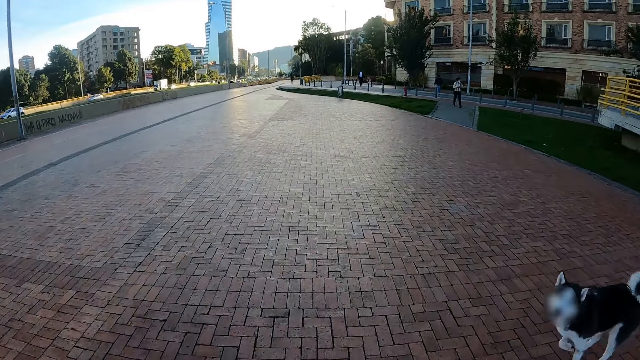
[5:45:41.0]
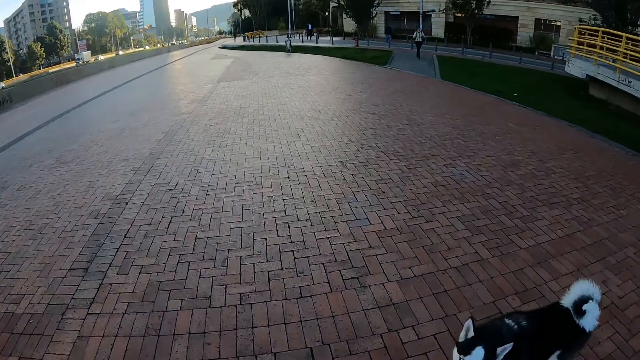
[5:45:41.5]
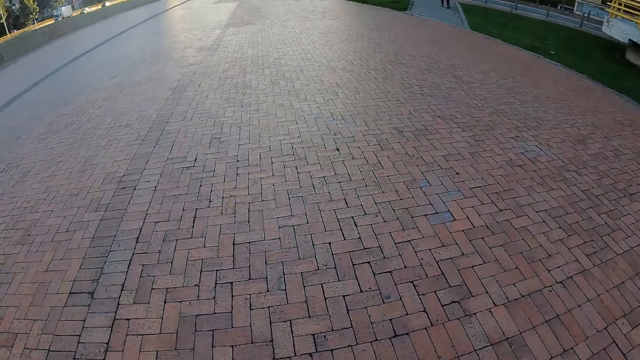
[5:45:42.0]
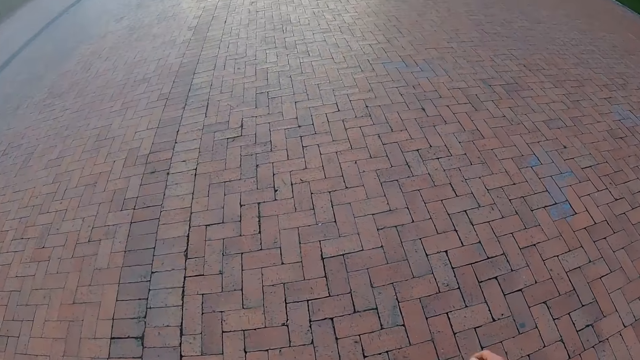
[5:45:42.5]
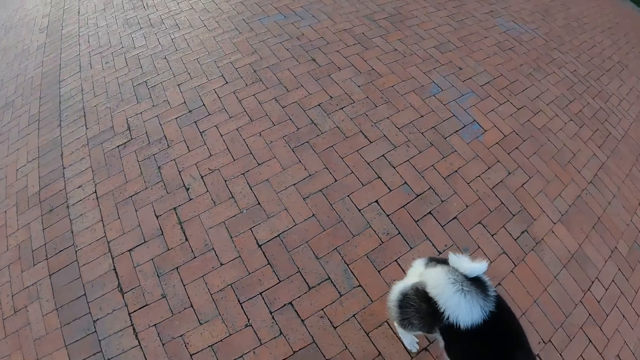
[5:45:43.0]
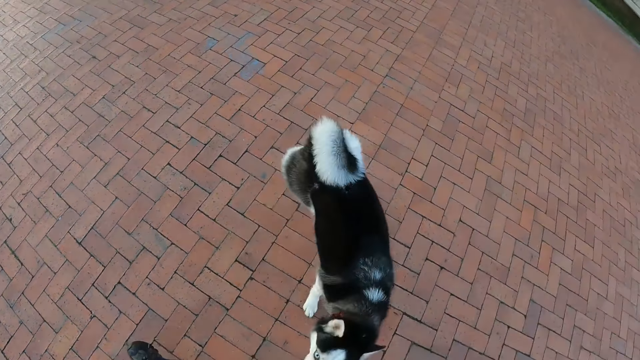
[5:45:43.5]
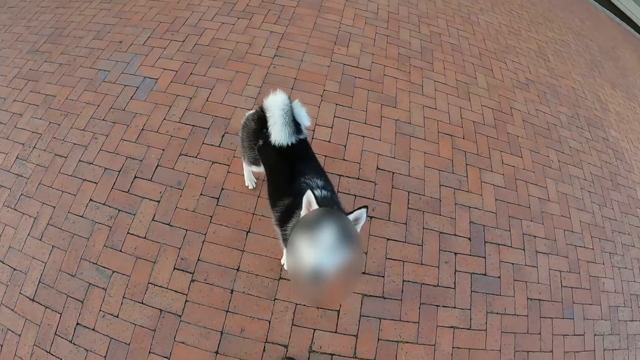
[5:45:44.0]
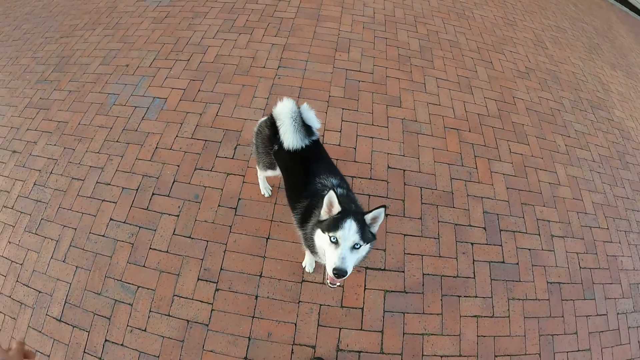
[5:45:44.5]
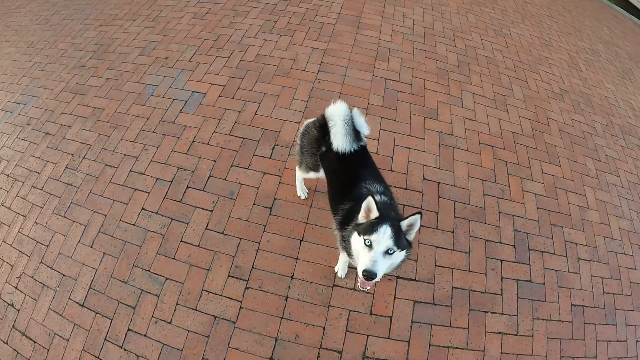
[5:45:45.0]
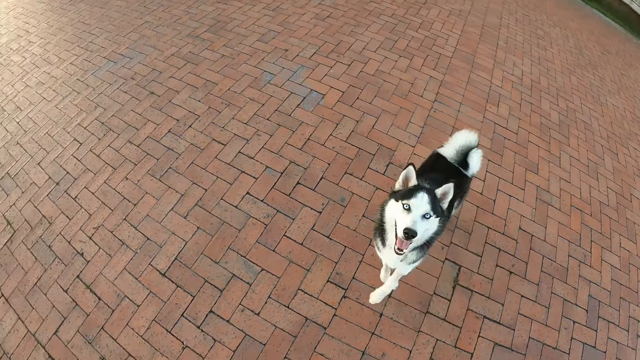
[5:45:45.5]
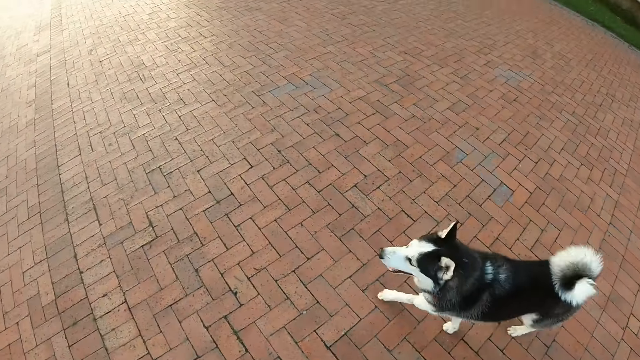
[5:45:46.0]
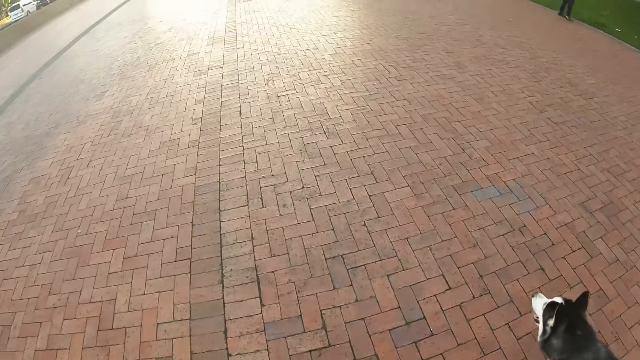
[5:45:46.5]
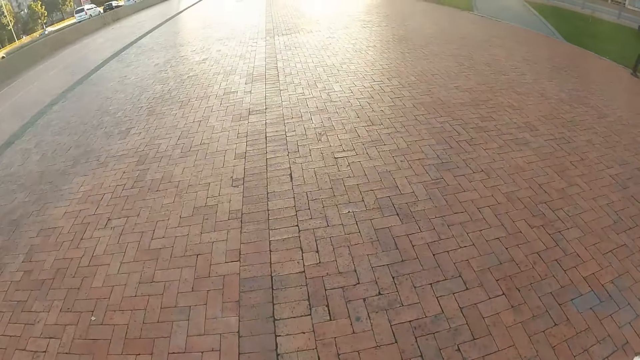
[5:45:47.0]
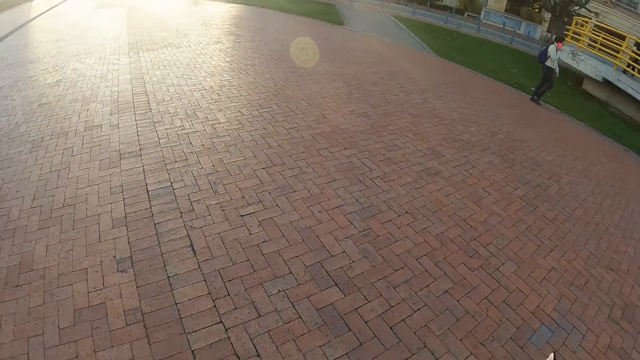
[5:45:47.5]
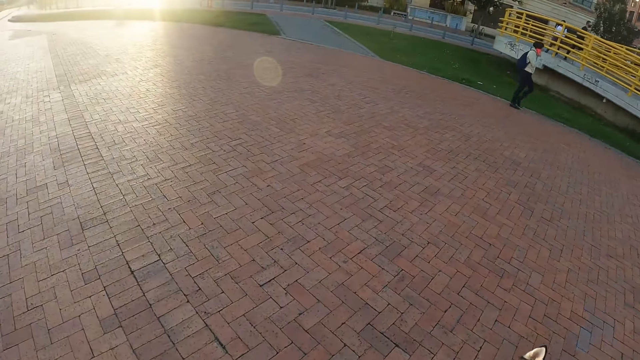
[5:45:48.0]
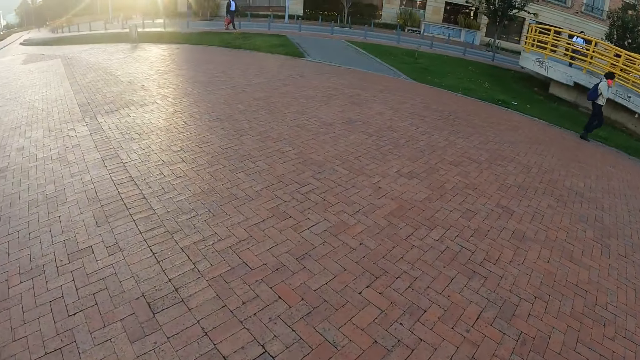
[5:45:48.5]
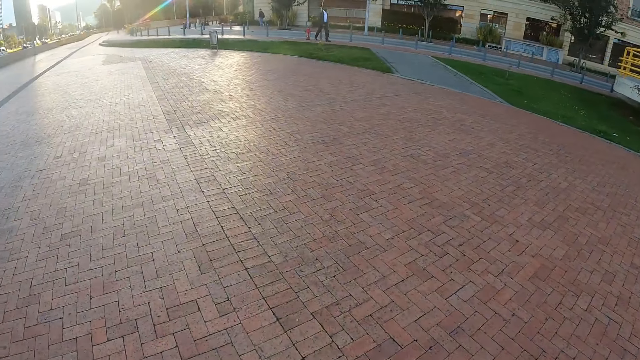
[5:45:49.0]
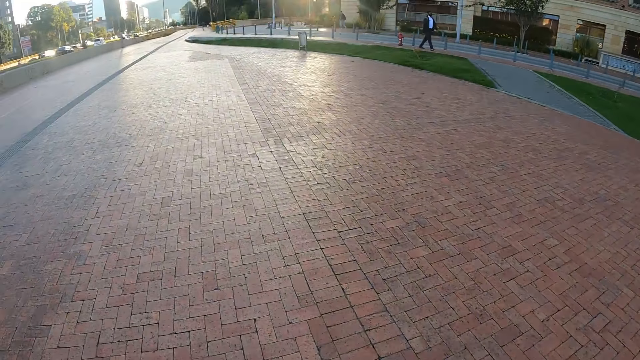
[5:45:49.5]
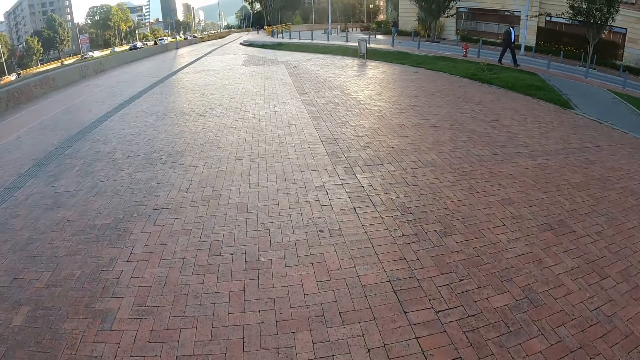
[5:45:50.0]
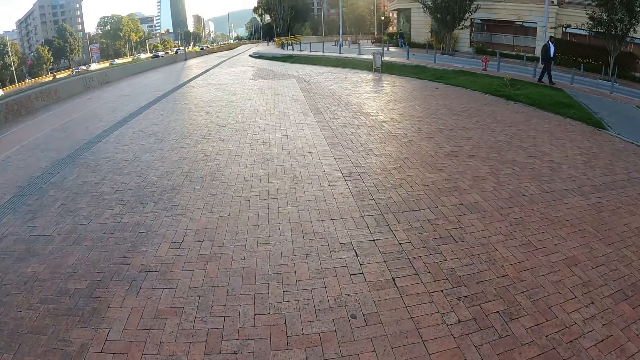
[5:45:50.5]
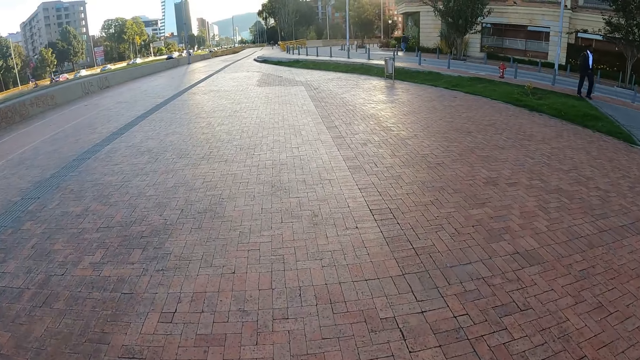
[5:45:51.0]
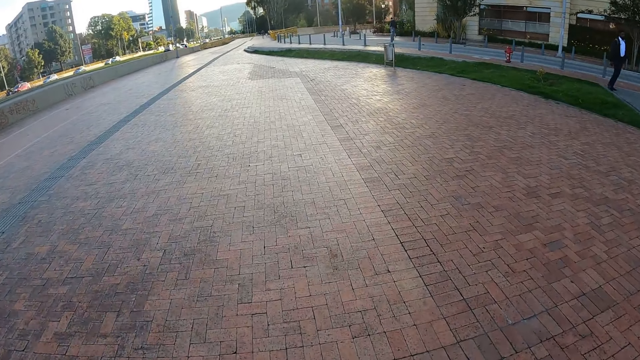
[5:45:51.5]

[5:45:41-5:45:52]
The camera wearer stands on the bridge with the dog. They walk on the bridge.

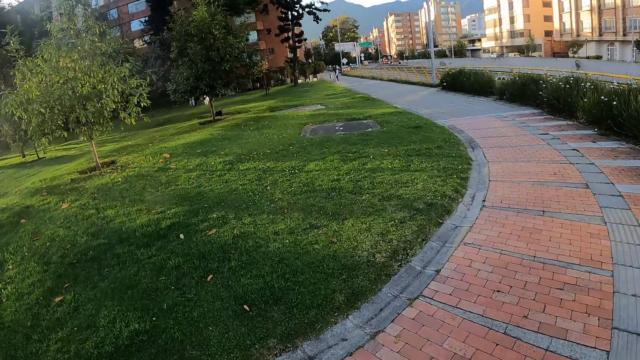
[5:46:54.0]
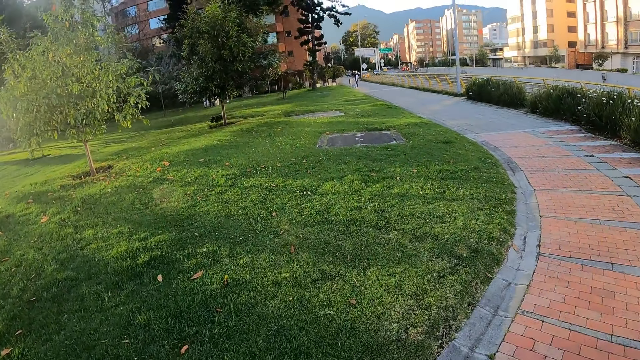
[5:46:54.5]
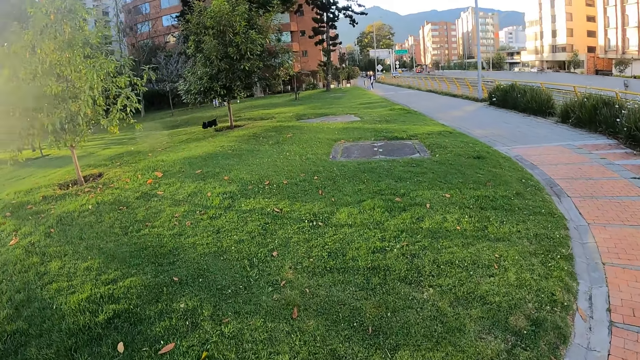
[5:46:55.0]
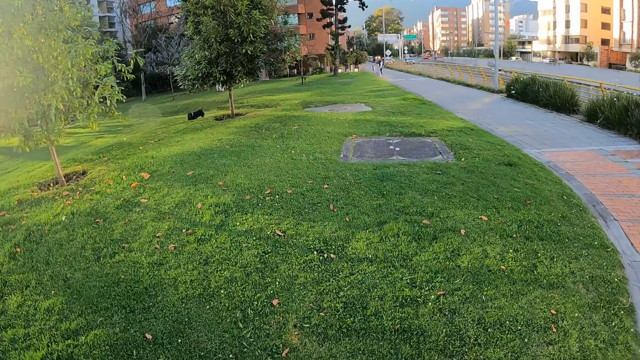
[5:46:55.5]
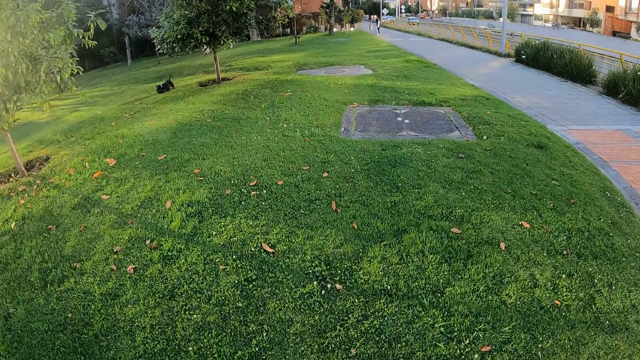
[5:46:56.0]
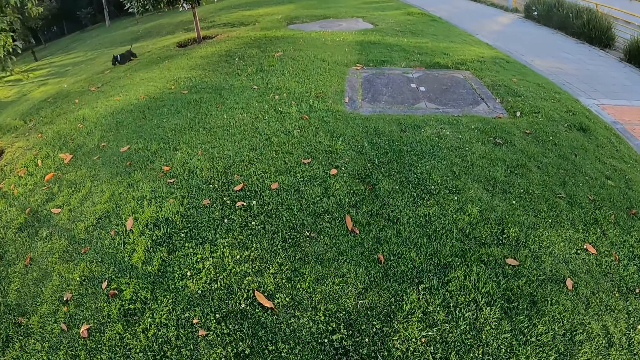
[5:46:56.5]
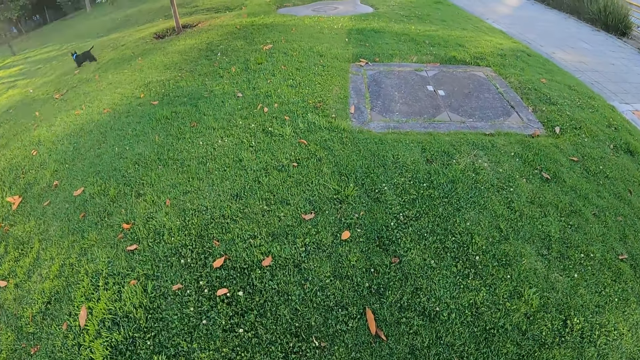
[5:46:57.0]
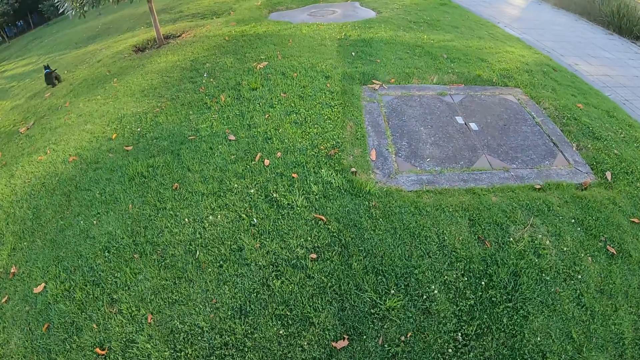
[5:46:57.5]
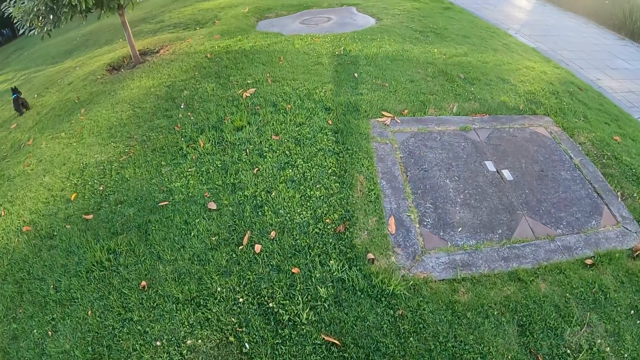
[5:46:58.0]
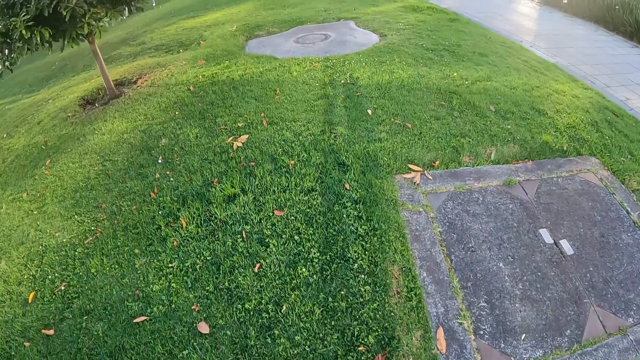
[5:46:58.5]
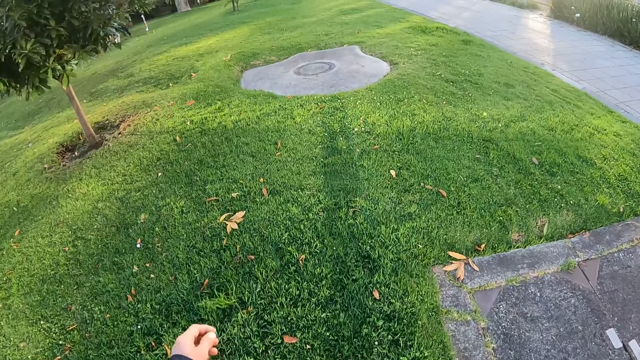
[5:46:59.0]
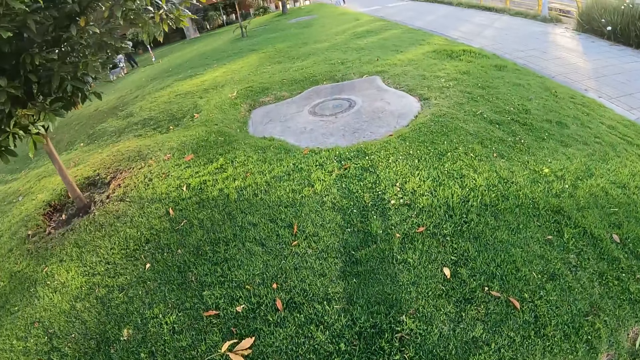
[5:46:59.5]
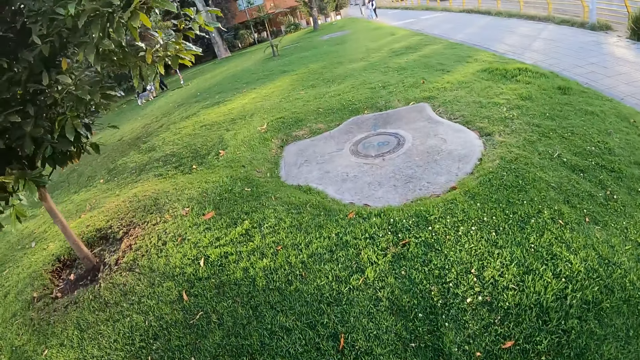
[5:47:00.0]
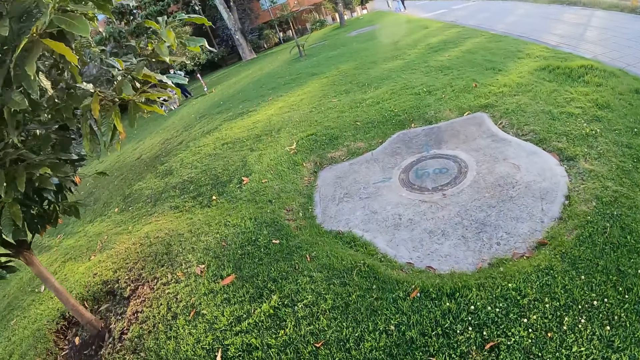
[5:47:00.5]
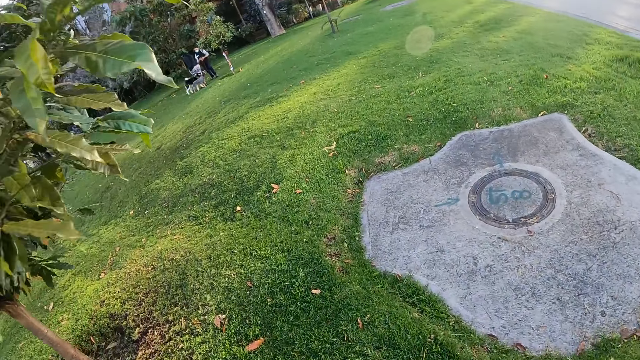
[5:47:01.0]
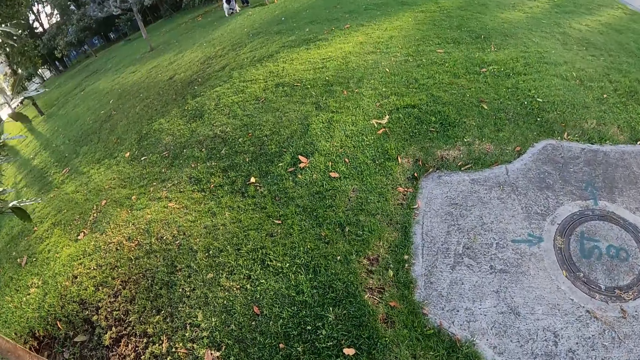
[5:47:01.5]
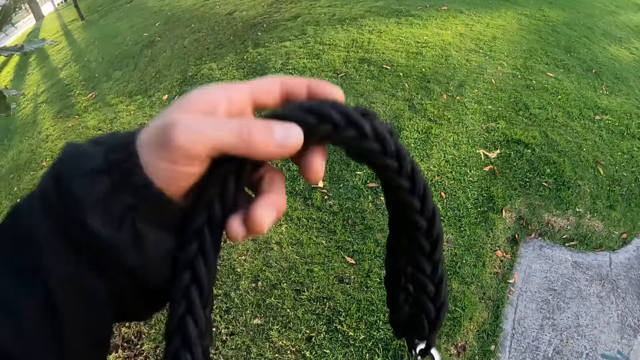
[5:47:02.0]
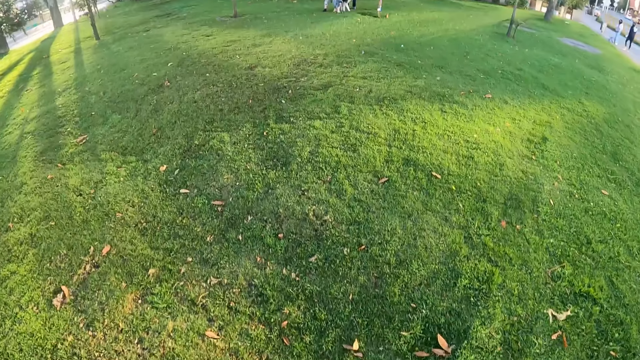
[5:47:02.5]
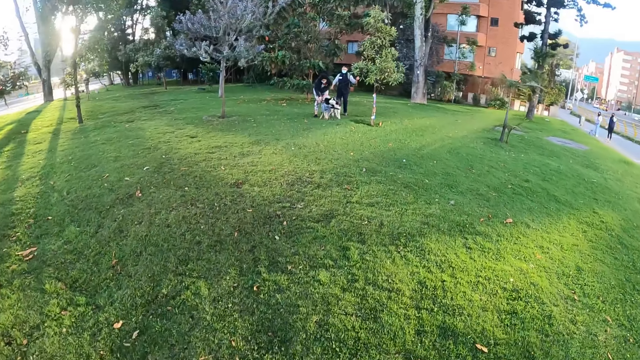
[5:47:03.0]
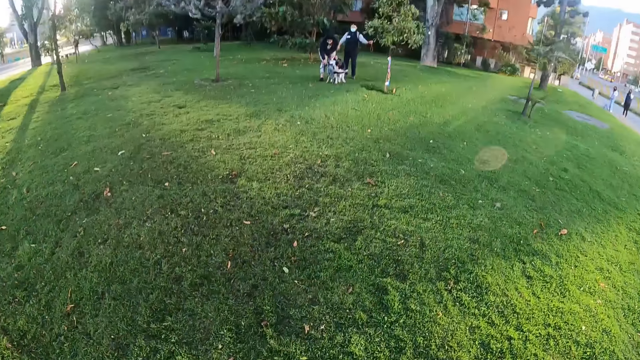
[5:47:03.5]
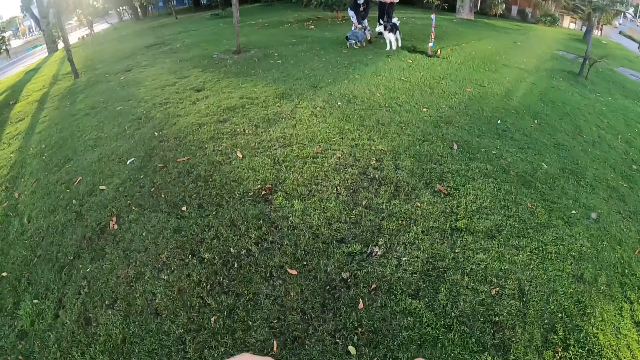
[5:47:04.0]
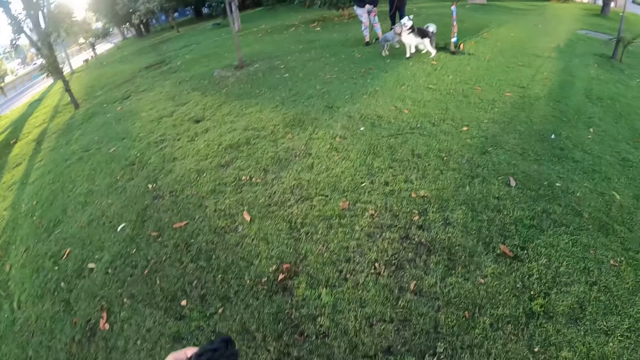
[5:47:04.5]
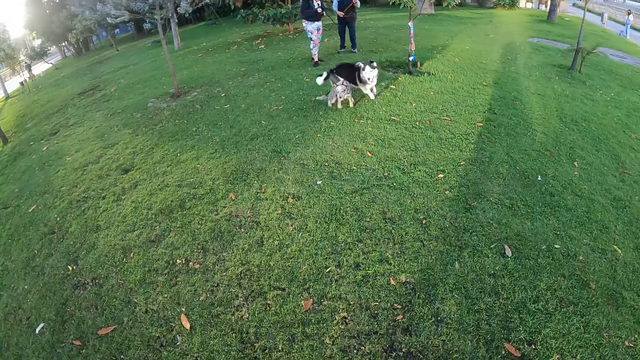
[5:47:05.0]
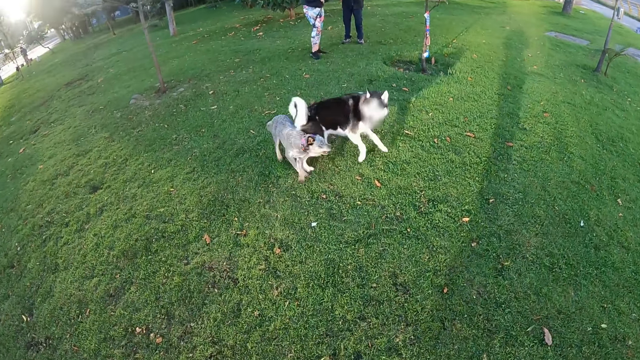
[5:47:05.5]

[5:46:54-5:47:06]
The camera wearer walks on a lawn.
